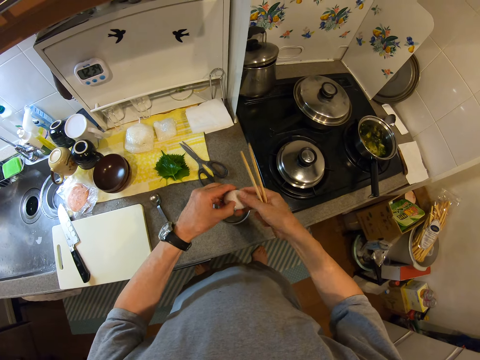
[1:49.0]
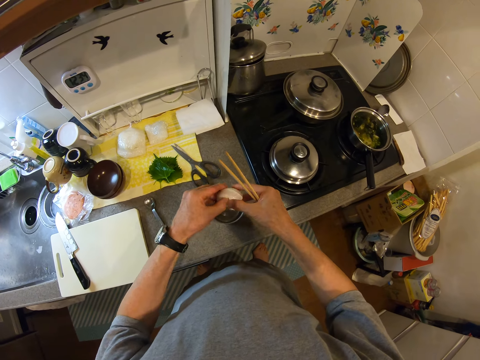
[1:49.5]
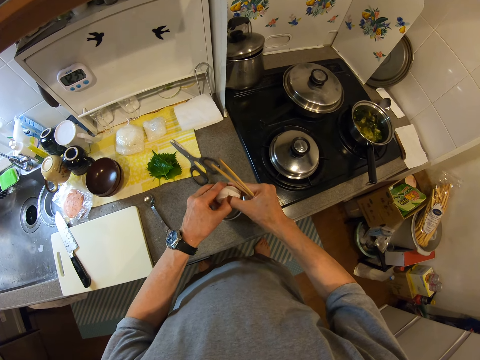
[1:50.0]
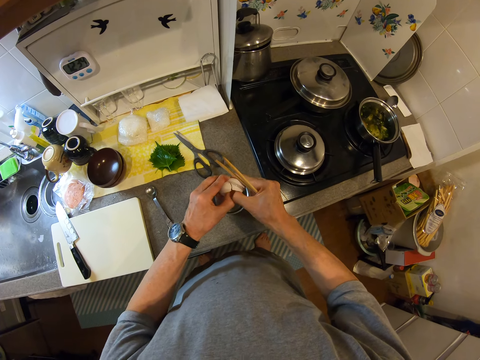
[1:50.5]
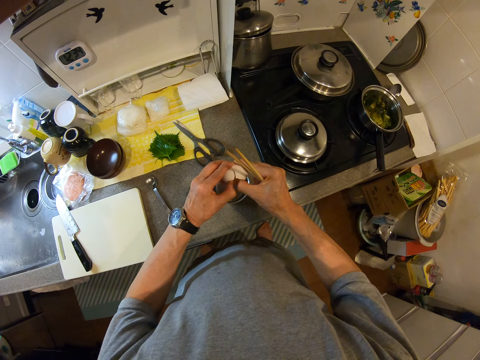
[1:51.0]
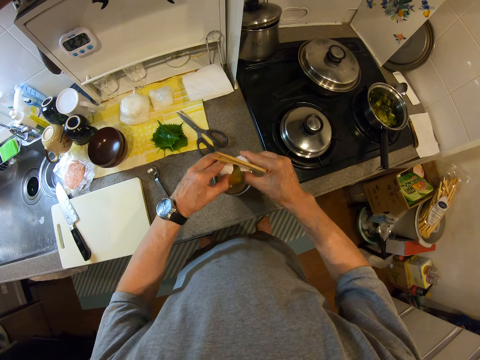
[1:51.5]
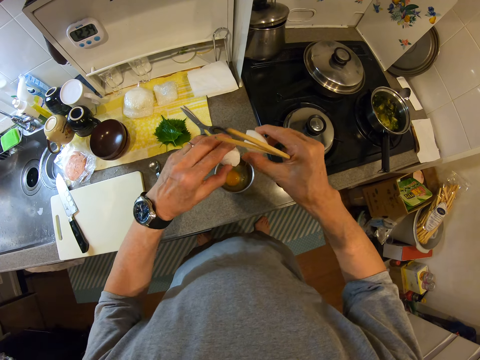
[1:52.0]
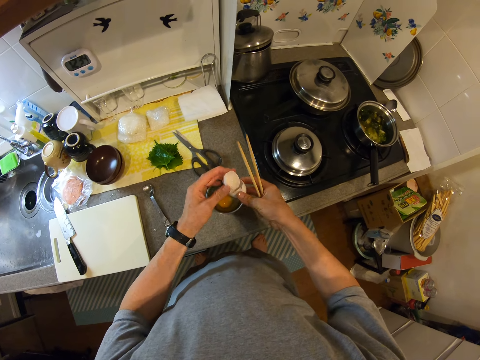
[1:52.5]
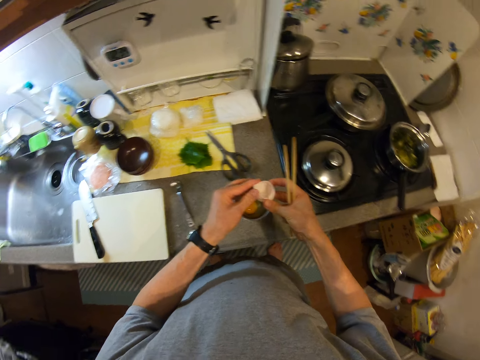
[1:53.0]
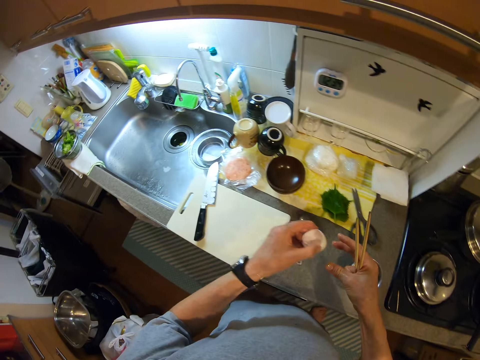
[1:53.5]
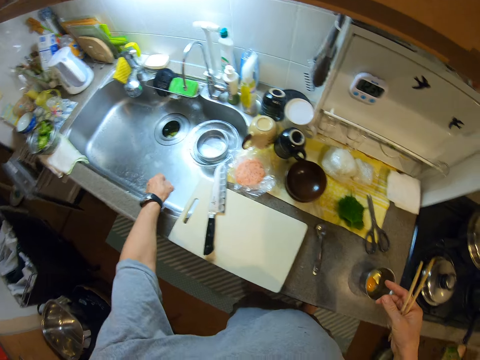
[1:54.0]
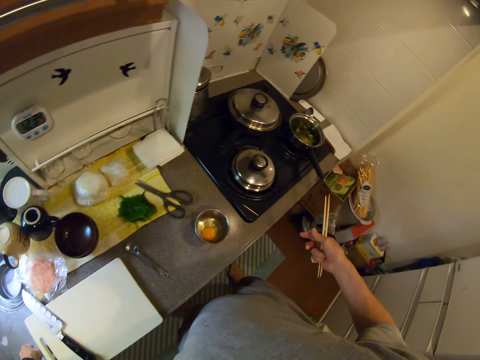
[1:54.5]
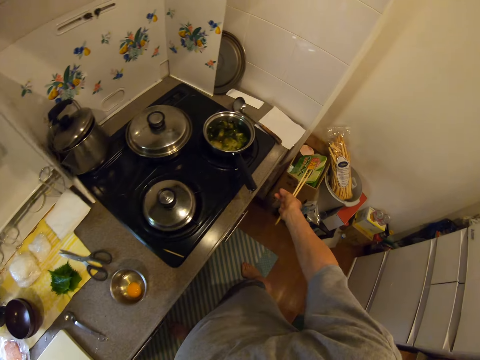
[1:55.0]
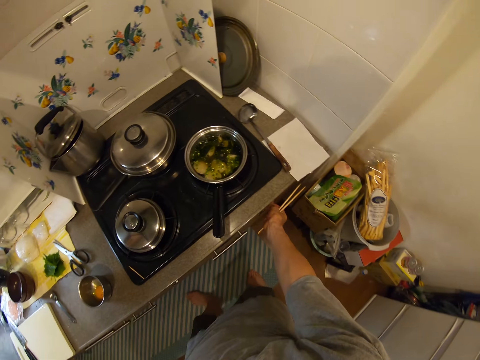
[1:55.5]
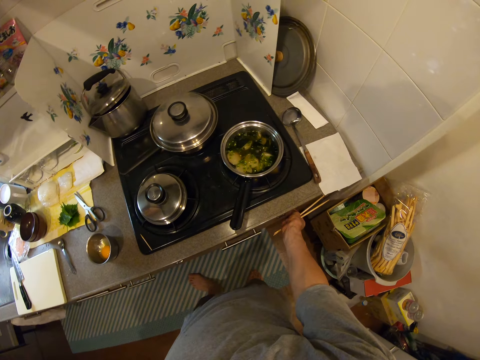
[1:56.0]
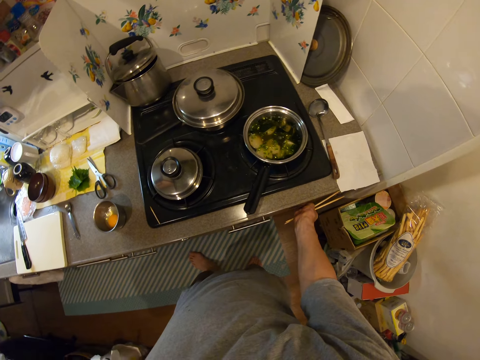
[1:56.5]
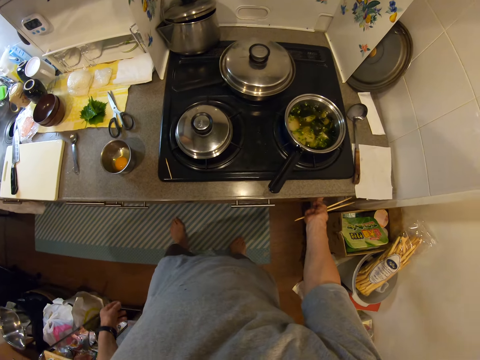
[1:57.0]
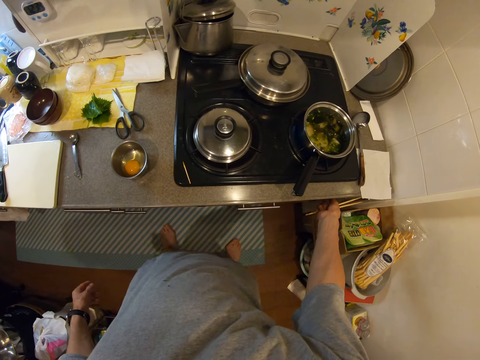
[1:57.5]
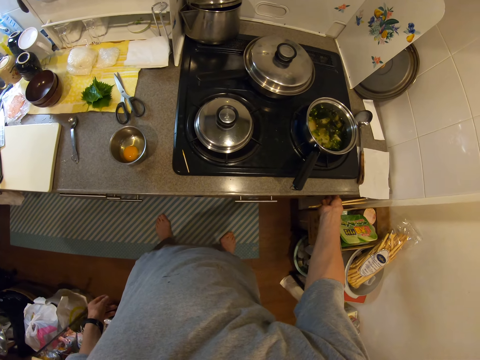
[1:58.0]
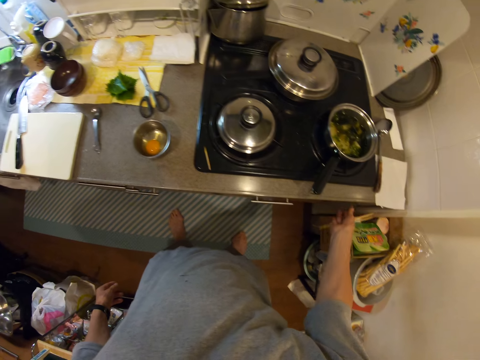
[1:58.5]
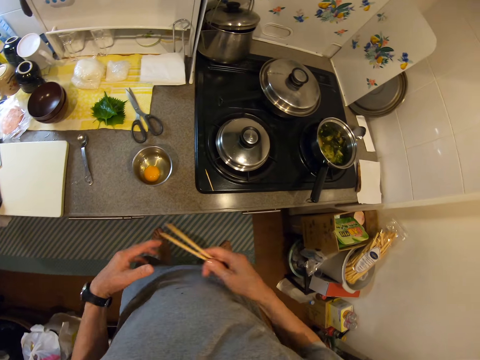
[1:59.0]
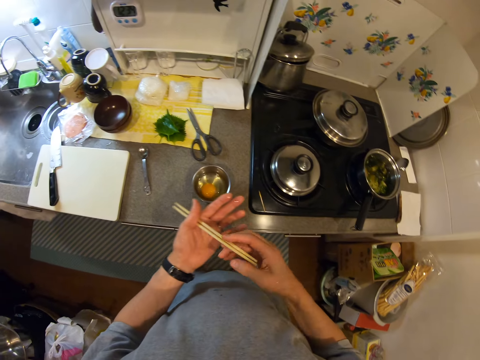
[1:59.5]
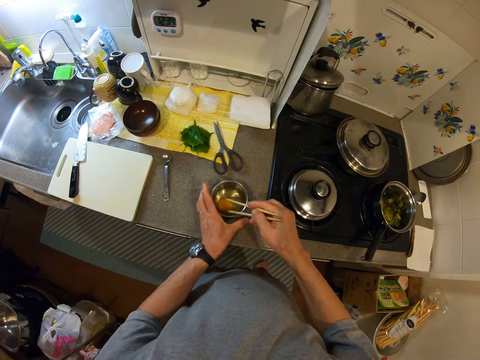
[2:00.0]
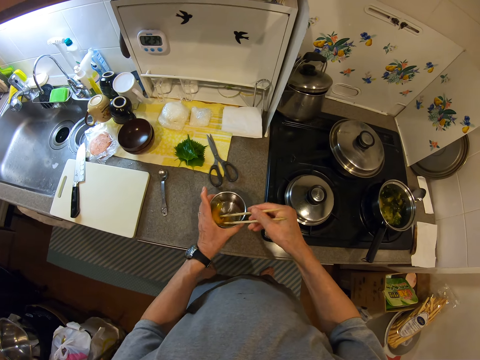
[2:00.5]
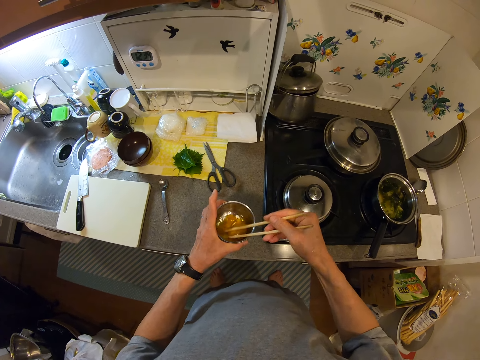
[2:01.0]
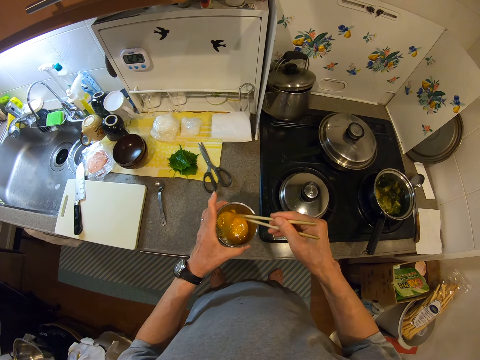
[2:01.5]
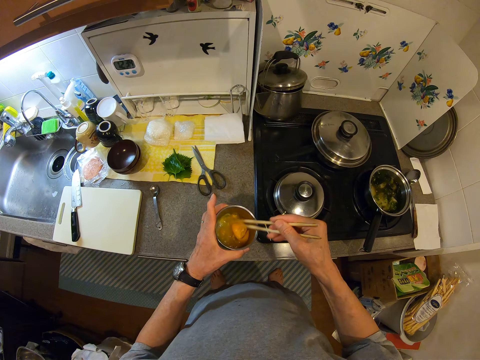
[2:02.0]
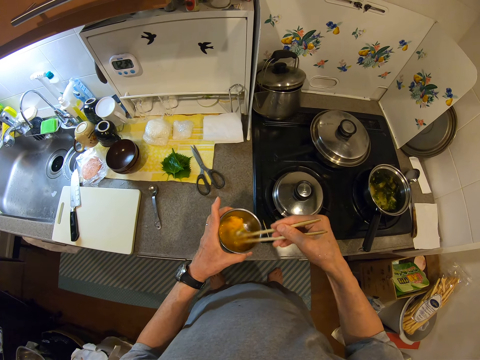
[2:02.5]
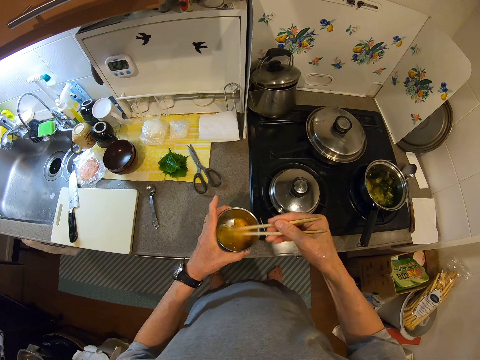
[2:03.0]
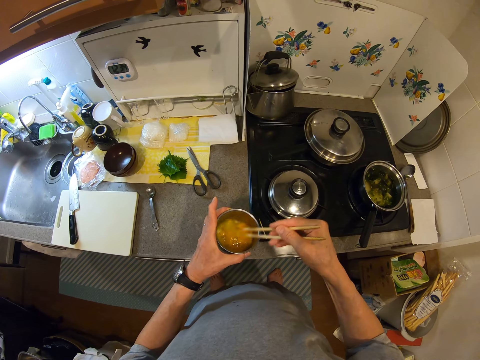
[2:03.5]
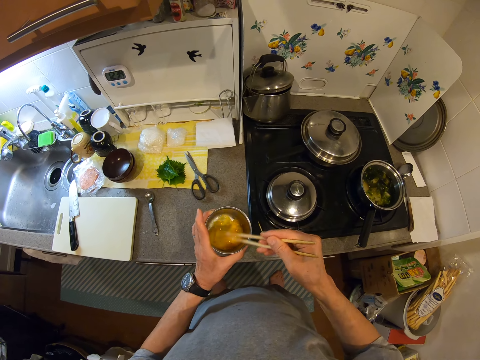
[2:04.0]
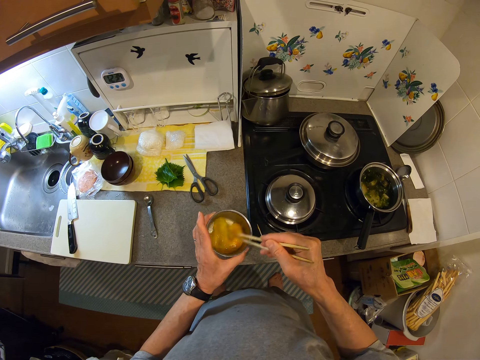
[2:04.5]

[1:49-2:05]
The camera wearer drops an egg in a tin. They break the egg into the metal cup. They put the egg shell together. They drop the egg shell in the sink. They walk around a kitchen. They touch the cooker controls. They switch on the cooker drawer. They whisk the egg with chopsticks.

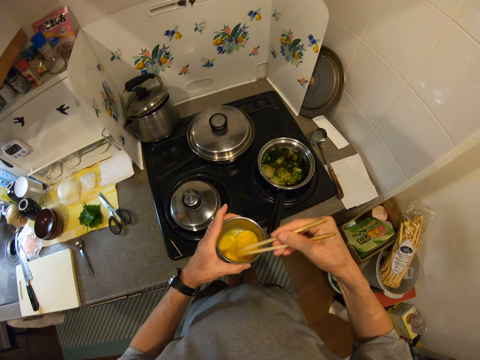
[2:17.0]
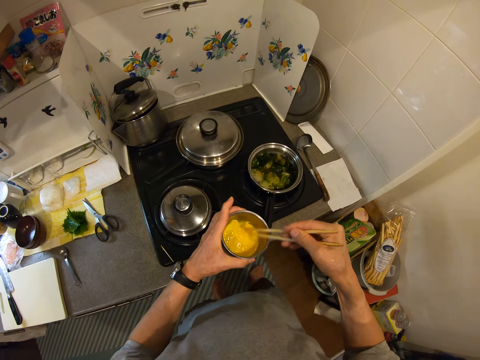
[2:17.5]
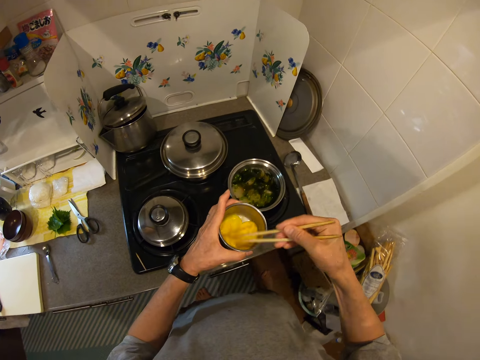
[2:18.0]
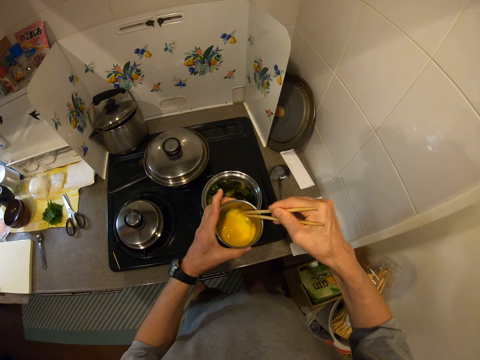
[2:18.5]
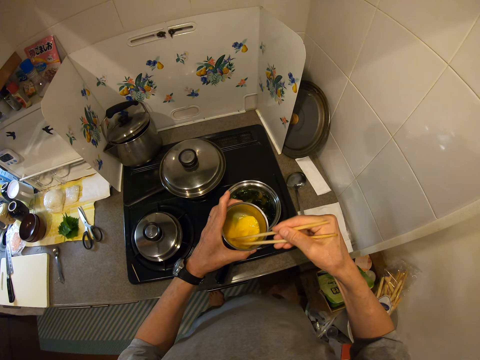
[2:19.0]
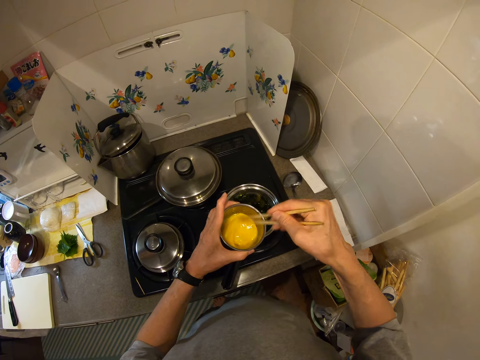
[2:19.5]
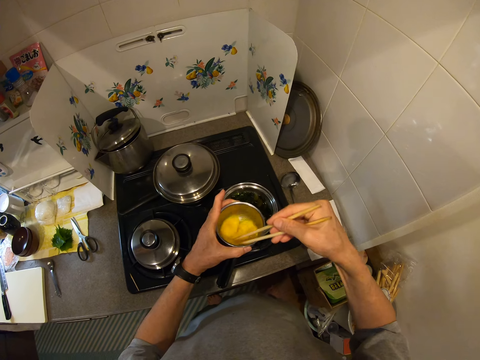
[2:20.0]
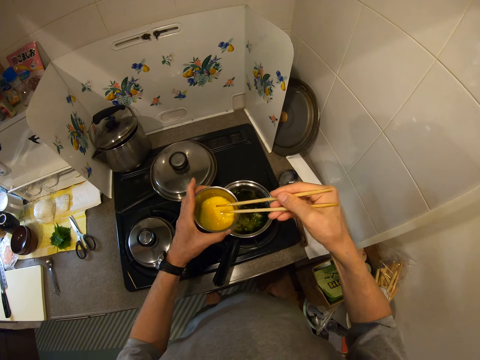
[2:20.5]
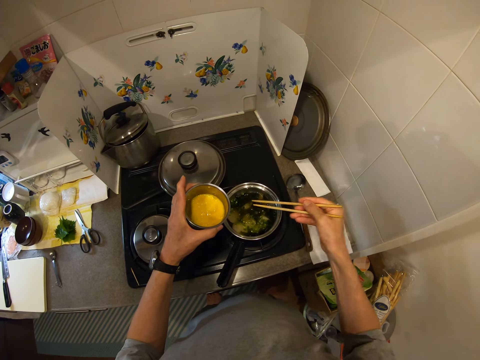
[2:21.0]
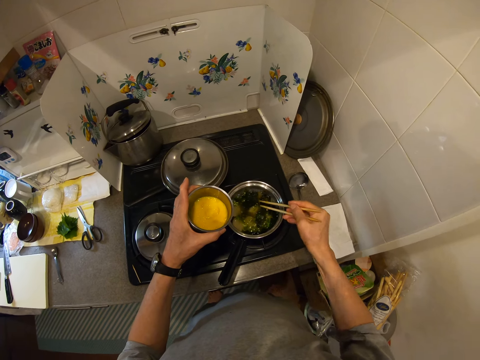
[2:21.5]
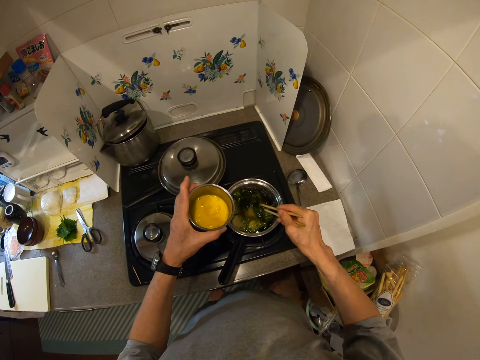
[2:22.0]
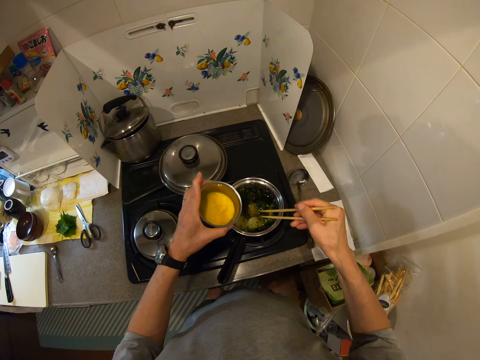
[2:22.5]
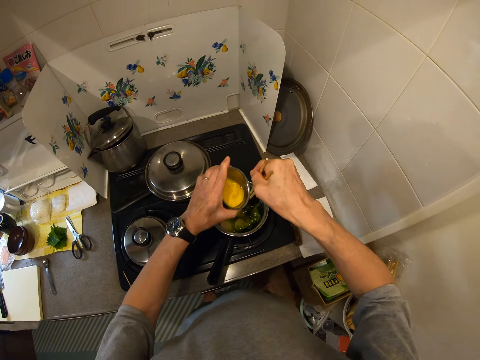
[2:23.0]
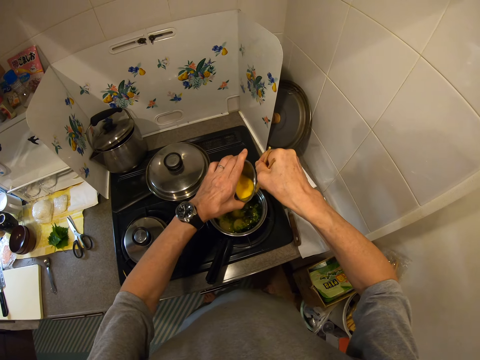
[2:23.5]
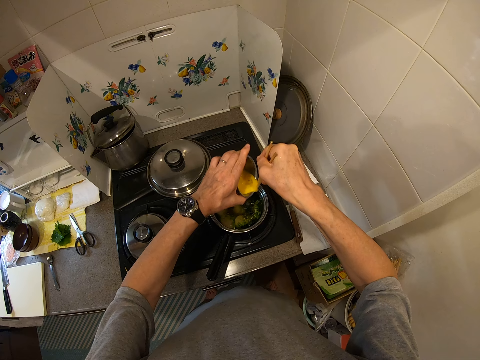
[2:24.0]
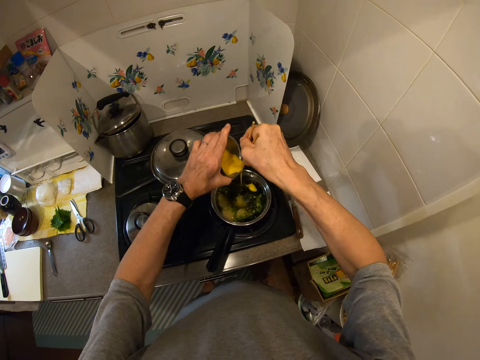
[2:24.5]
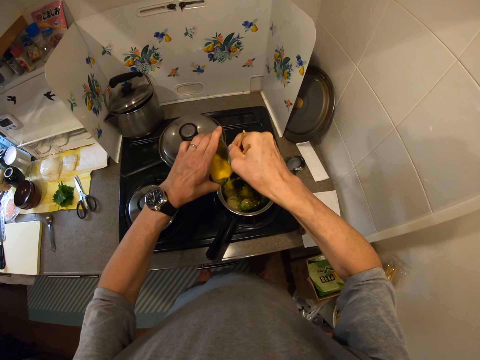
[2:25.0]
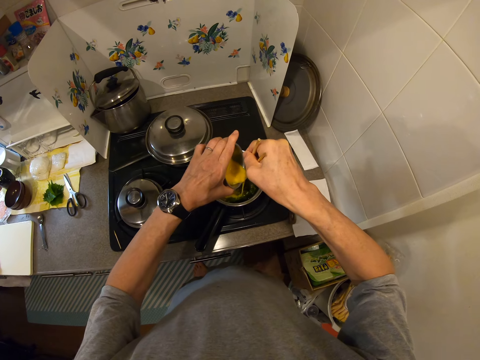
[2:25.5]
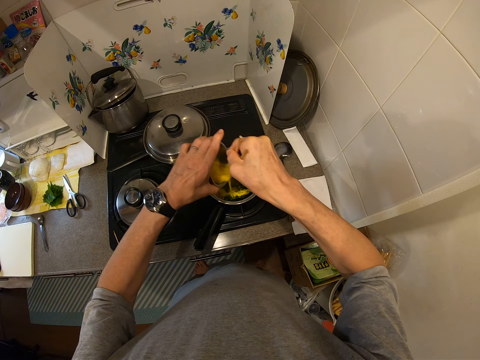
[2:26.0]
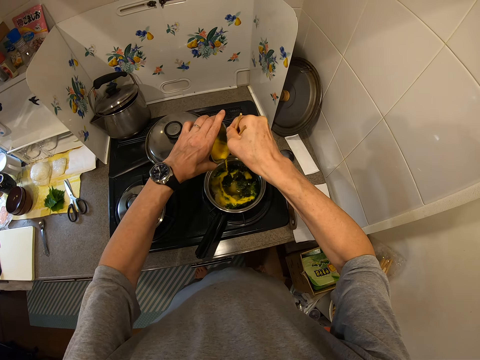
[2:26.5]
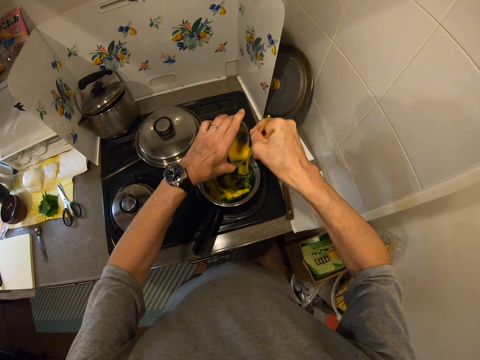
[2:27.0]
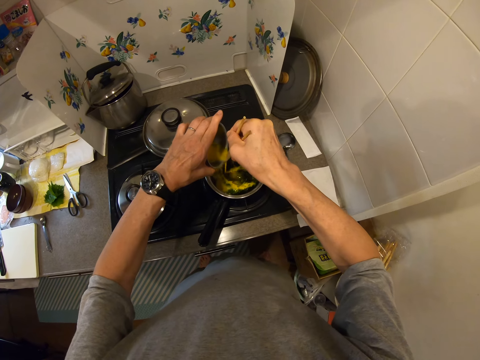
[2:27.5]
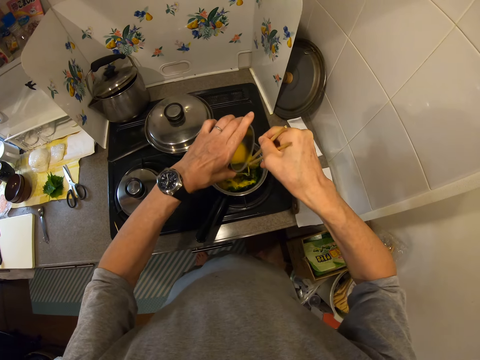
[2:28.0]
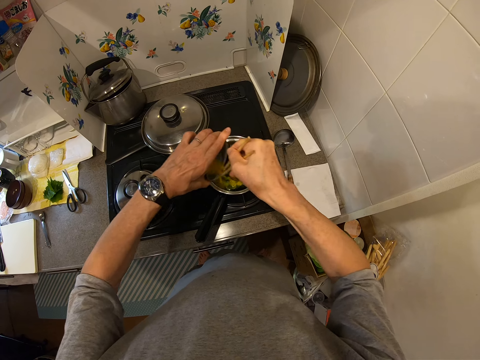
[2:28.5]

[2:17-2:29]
The camera wearer steps forward. They beat the egg, stir something, and pour the egg into the pot.
